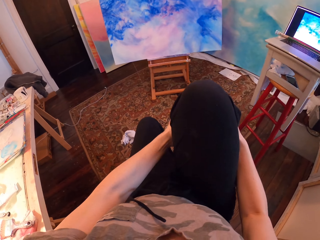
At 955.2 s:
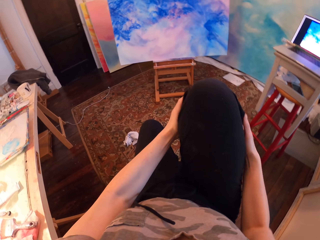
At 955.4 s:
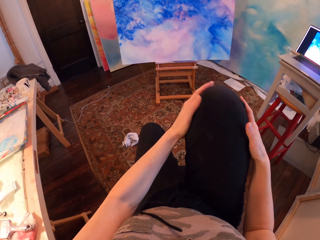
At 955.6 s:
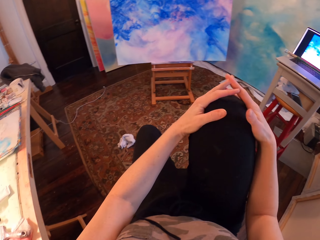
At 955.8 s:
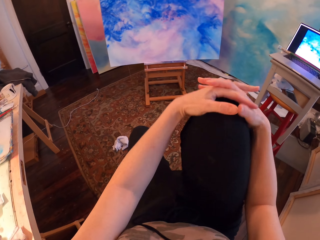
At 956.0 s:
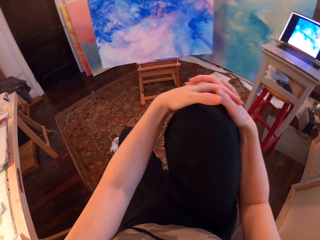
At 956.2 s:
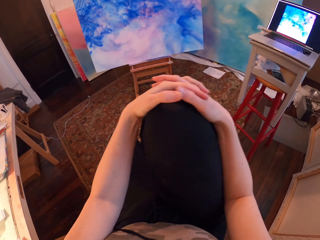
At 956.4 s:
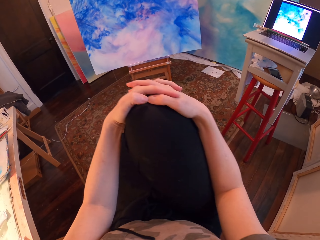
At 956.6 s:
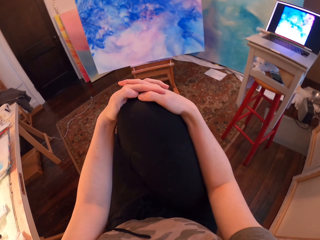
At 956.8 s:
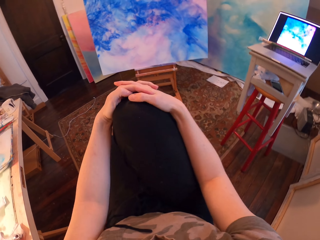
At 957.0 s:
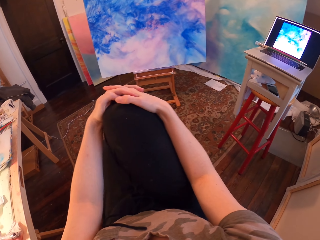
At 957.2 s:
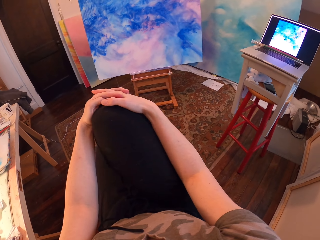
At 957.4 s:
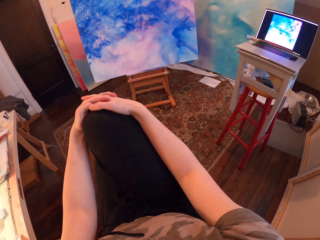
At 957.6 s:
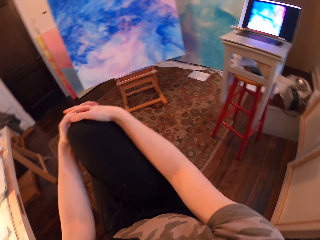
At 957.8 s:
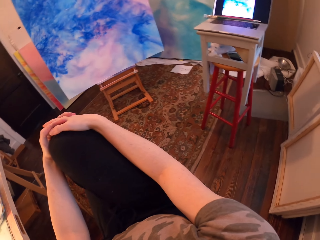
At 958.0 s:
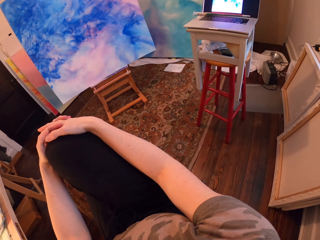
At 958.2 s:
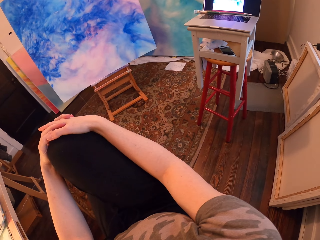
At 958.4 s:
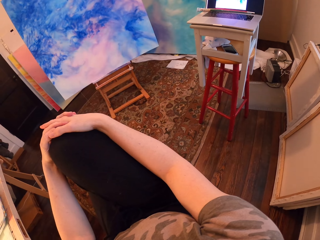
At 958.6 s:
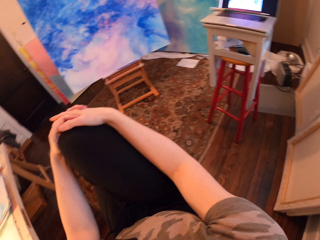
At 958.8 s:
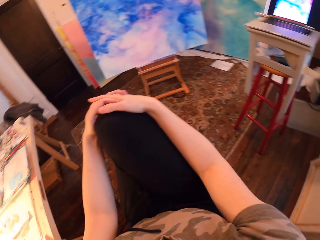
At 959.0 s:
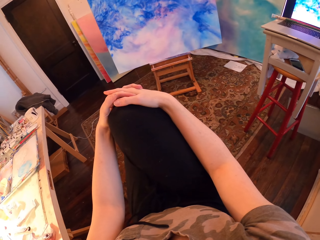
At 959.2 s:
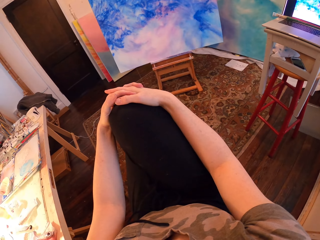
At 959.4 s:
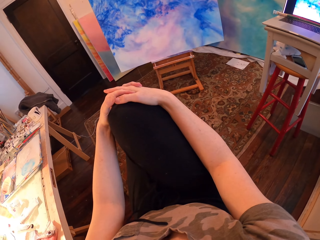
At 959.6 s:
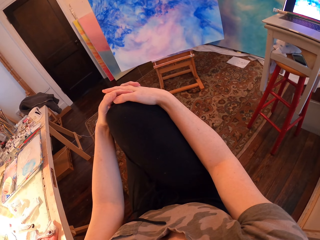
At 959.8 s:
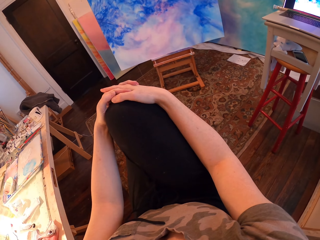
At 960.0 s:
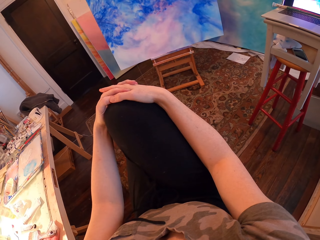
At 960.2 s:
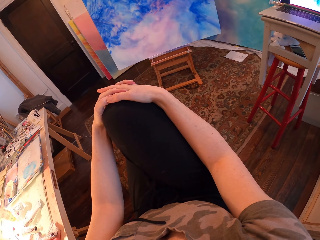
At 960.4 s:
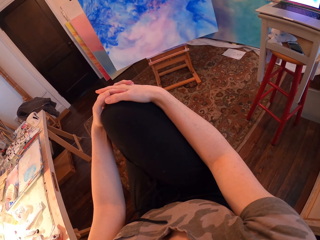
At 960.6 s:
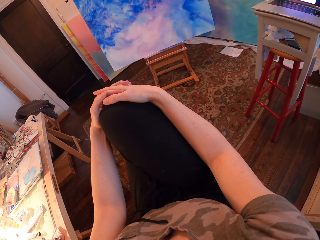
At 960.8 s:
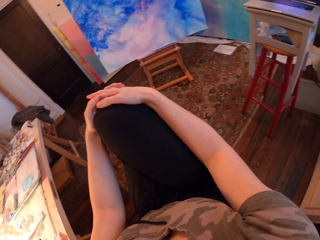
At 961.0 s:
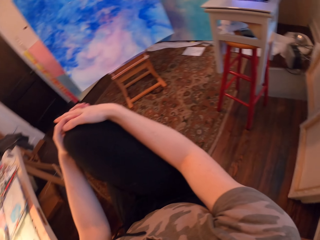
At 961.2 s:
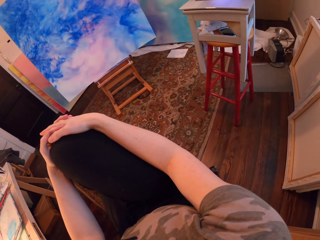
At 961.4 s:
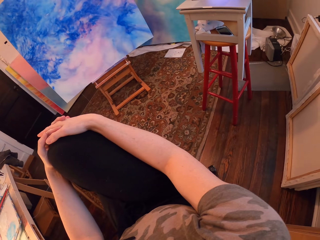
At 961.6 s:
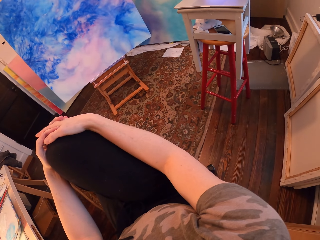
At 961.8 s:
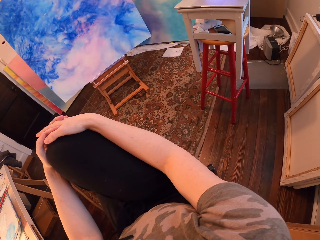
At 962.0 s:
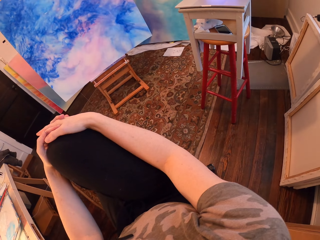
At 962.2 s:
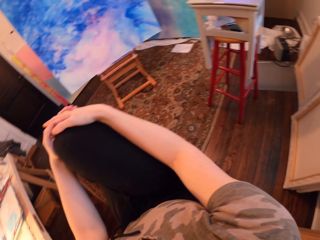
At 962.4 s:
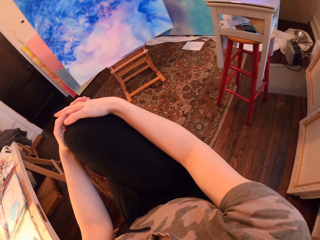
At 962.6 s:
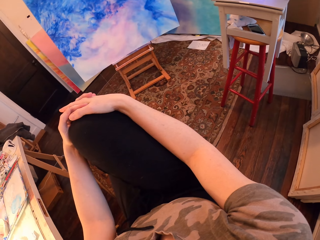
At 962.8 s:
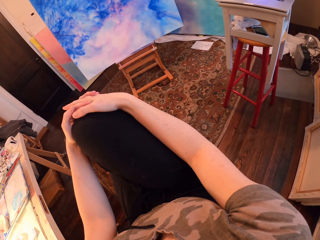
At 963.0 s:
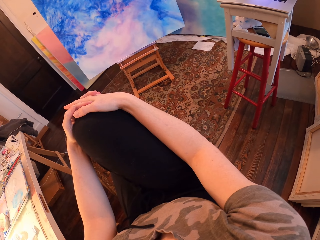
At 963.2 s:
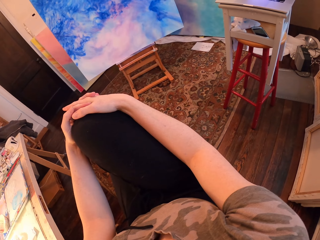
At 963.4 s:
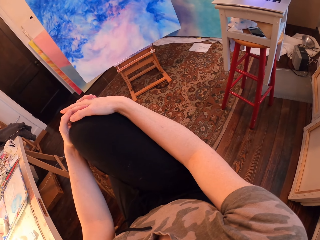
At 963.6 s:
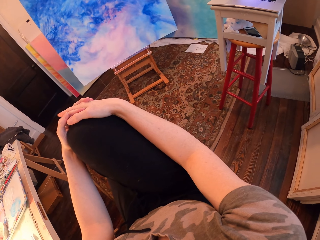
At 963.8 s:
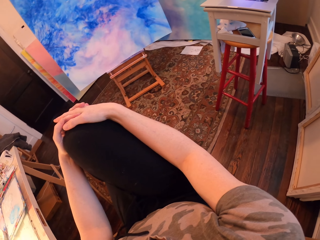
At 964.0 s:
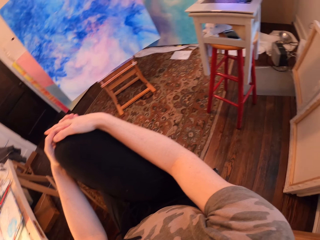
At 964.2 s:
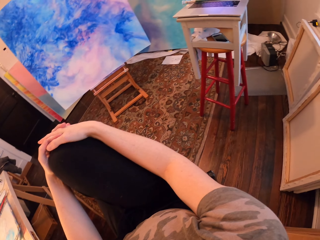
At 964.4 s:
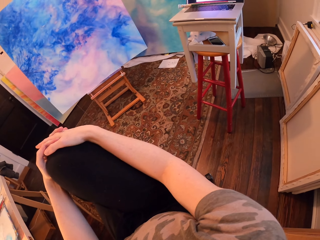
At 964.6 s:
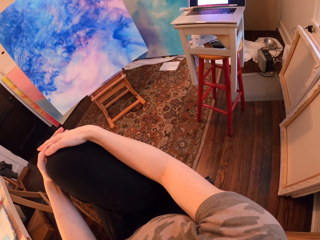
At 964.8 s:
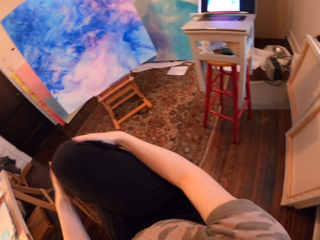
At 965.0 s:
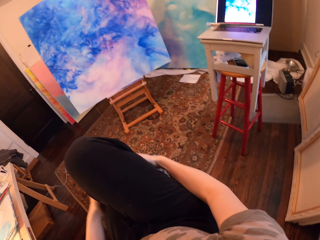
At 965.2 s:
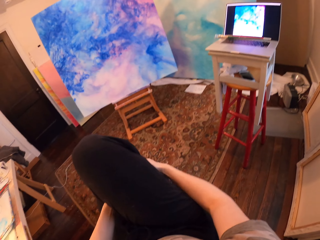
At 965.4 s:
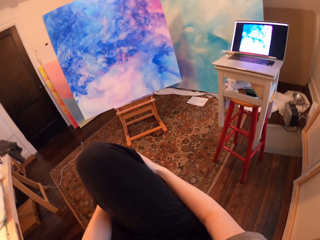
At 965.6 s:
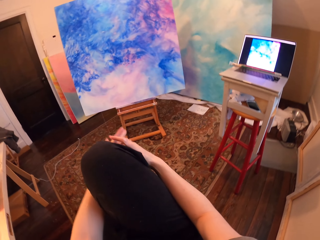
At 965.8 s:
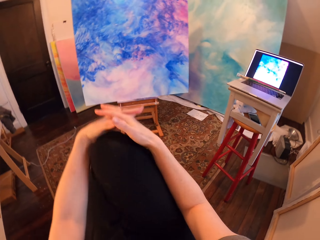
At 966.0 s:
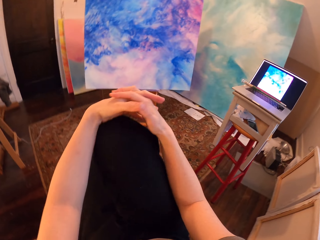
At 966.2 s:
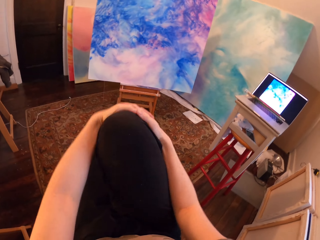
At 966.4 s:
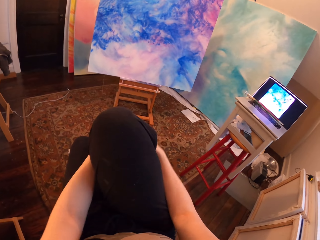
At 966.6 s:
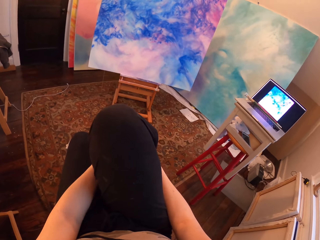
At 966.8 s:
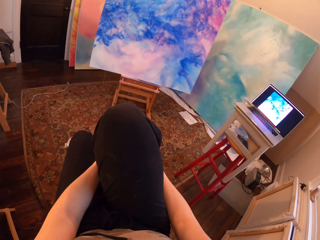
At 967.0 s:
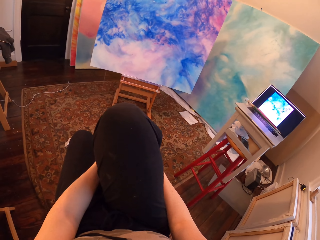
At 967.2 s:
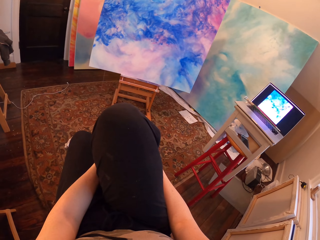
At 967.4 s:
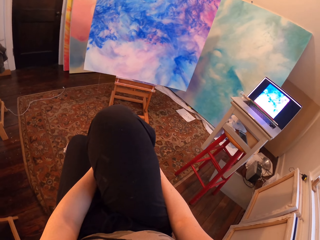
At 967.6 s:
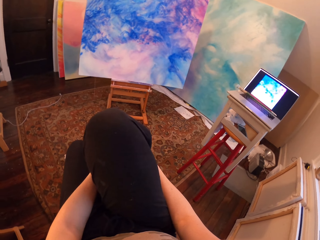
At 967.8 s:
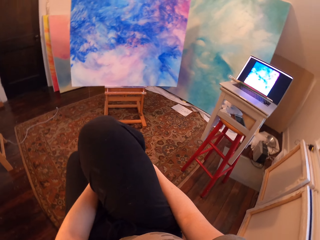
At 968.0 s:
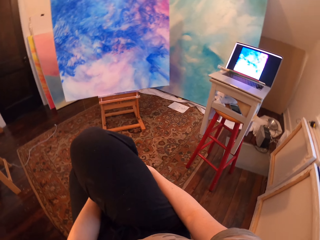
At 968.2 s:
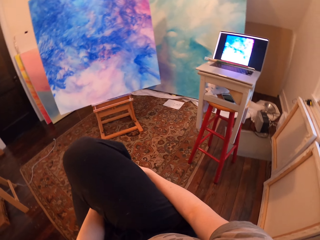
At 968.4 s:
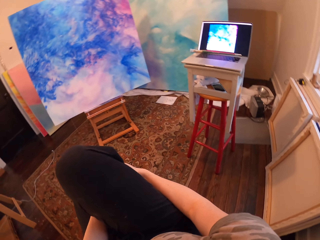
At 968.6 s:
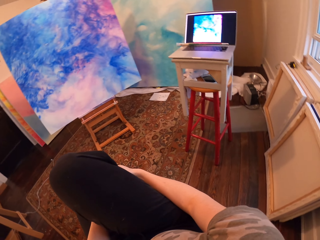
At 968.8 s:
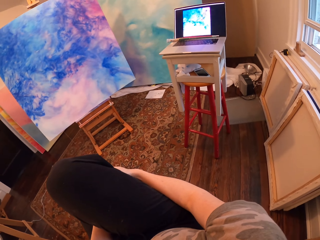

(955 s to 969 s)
The camera wearer puts their hand on their leg. They look at the drawing paint. They look at the laptop. They rub their hand on their leg.

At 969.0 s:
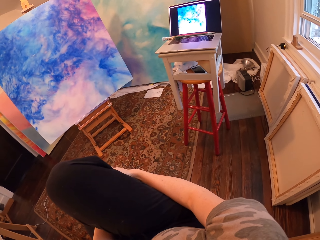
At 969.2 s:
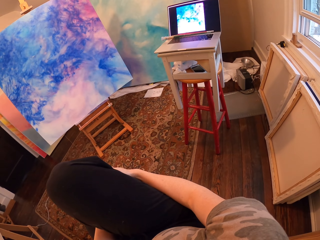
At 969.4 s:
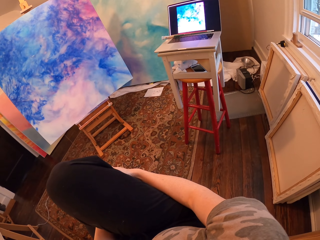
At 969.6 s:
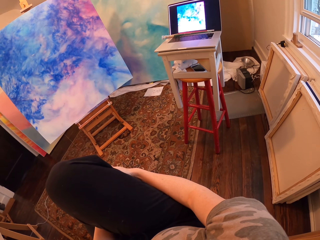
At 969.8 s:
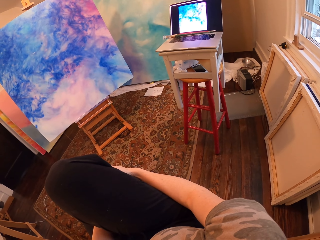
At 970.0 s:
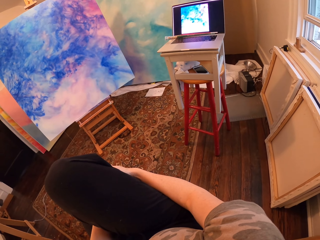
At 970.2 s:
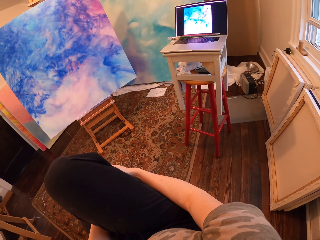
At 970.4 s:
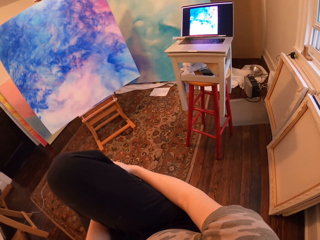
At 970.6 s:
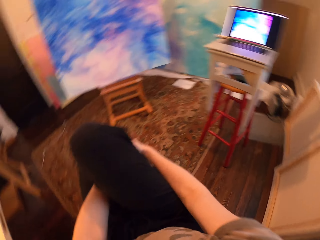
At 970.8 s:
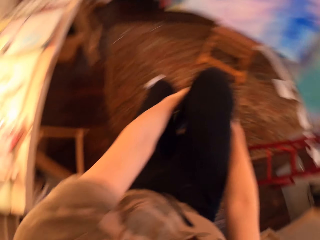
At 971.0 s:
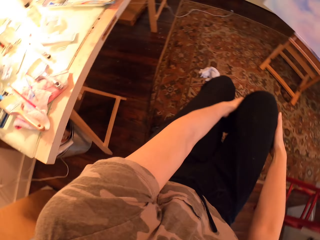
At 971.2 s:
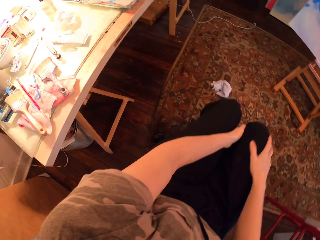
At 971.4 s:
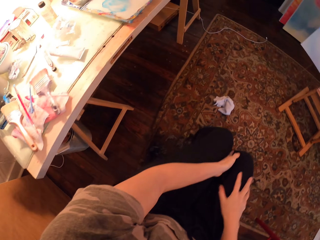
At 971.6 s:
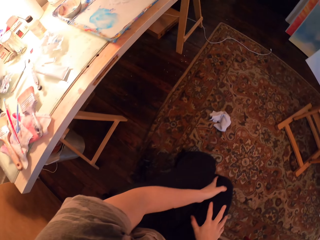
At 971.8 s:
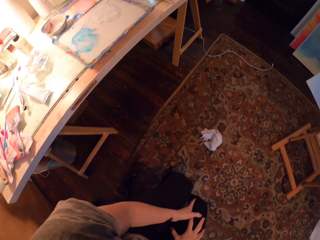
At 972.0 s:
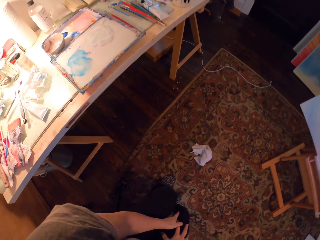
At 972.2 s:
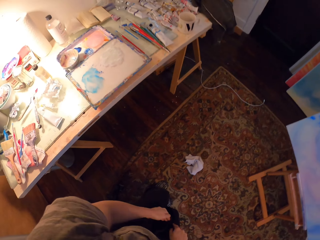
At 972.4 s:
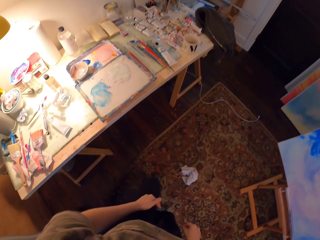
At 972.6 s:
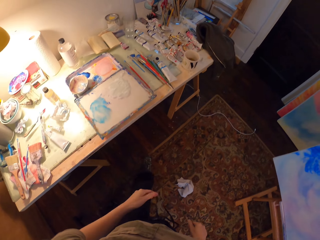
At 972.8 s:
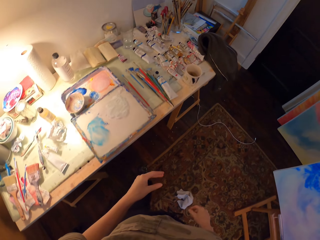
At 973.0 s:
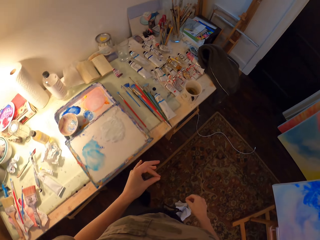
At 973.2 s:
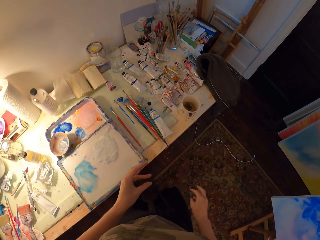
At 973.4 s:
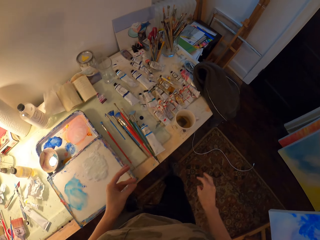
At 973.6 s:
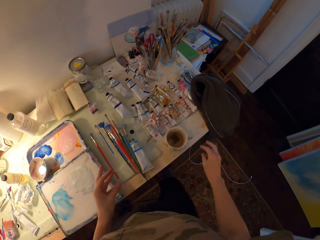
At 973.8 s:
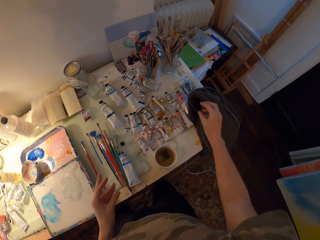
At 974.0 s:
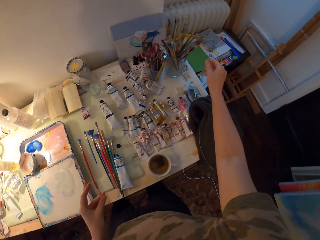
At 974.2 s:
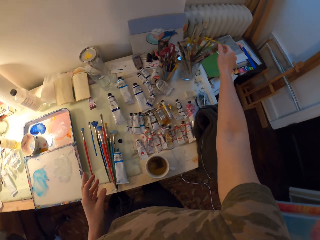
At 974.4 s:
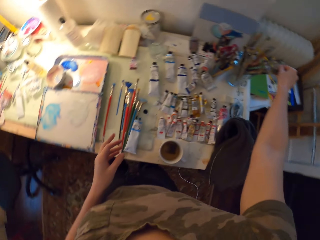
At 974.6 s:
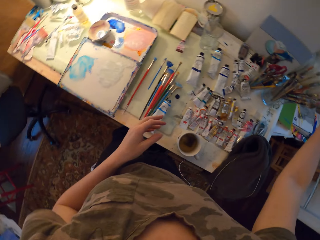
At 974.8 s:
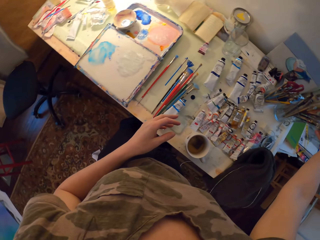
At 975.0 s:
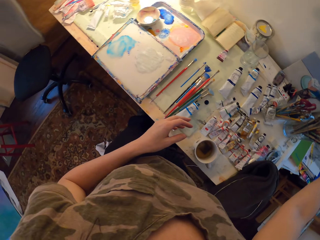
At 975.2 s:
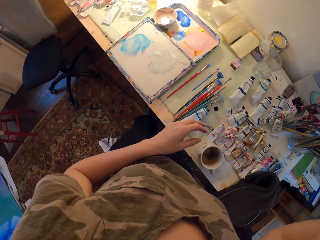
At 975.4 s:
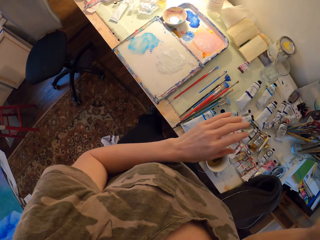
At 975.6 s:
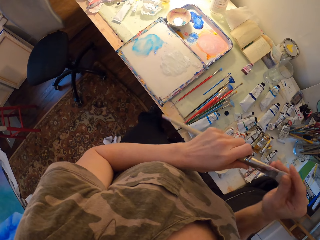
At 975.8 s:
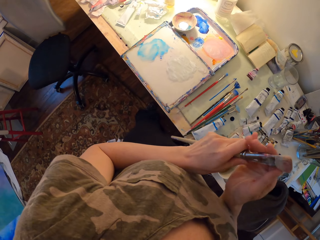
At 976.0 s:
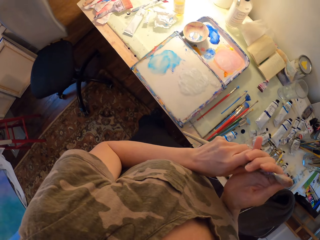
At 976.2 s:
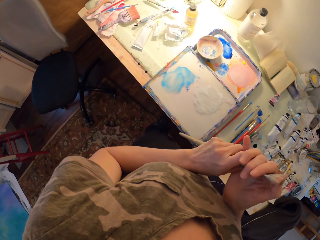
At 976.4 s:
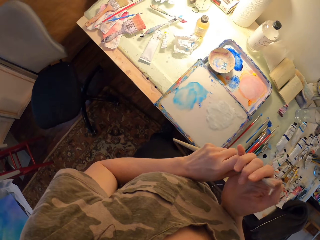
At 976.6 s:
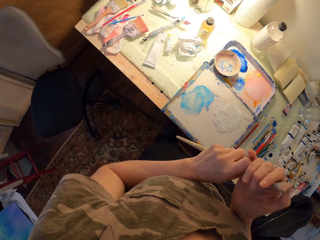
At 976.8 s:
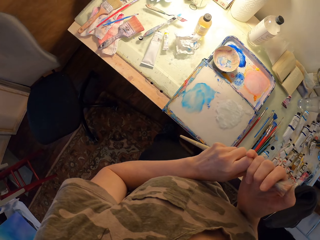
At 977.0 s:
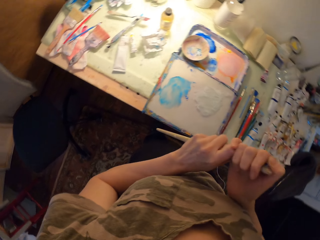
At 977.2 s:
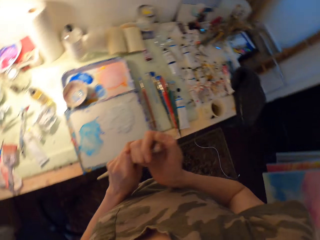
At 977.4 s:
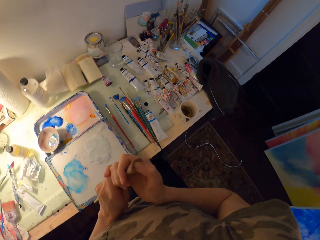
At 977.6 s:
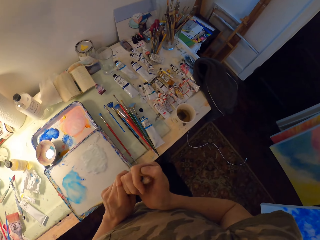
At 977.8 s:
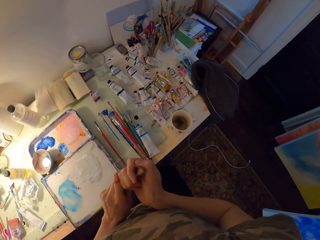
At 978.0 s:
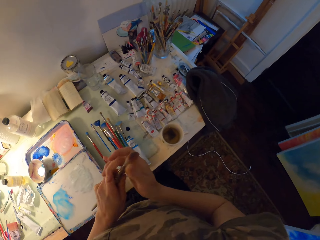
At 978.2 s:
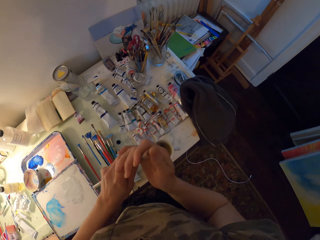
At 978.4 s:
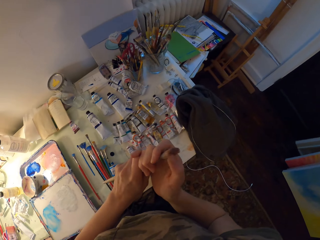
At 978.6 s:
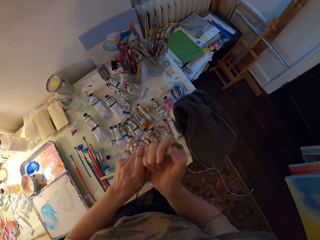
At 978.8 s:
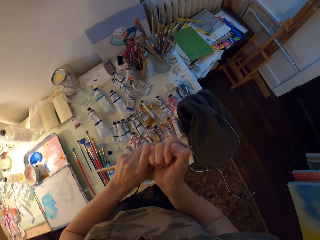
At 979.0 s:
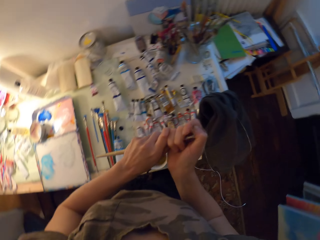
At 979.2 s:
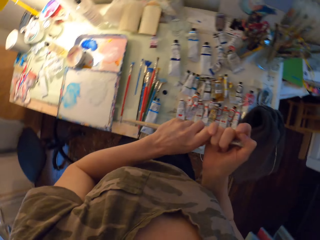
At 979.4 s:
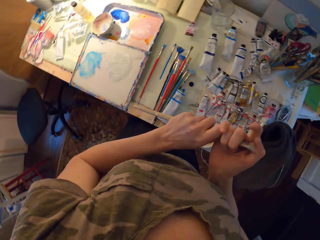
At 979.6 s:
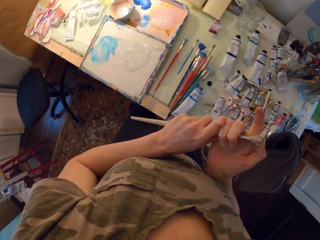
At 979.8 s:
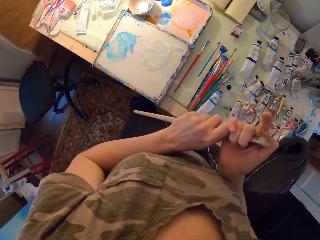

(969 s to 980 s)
The camera wearer puts their leg on the floor and walks. They look at the tools. They take a brush. They hold the paintbrush with both hands. They rub the brush.
